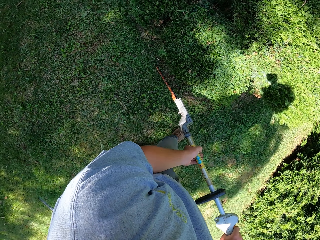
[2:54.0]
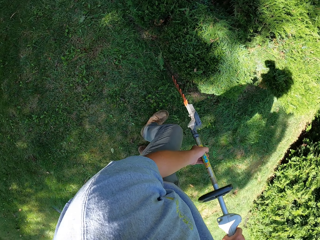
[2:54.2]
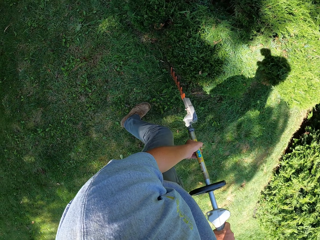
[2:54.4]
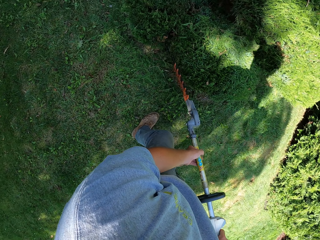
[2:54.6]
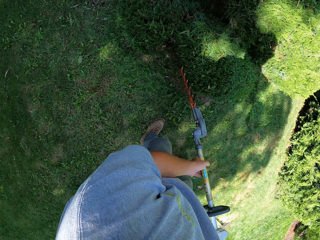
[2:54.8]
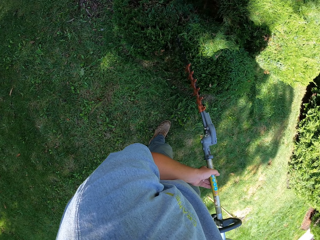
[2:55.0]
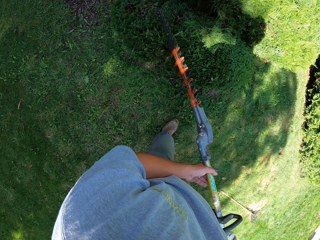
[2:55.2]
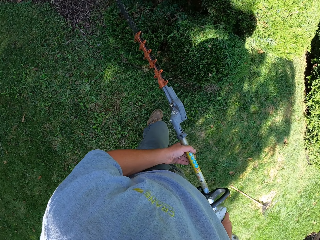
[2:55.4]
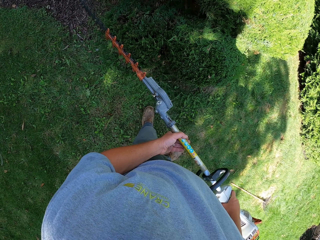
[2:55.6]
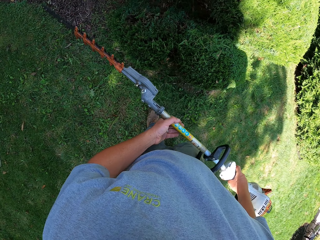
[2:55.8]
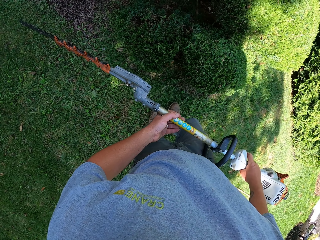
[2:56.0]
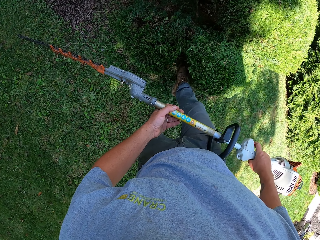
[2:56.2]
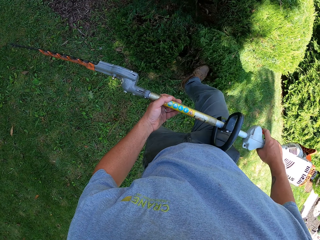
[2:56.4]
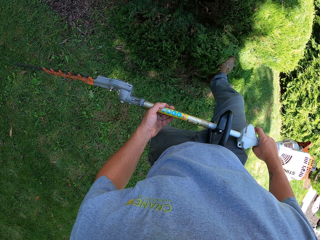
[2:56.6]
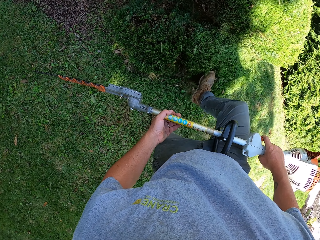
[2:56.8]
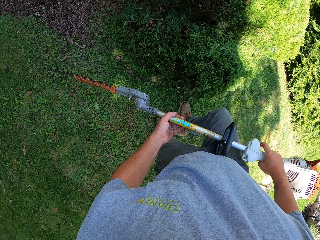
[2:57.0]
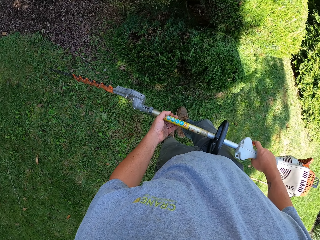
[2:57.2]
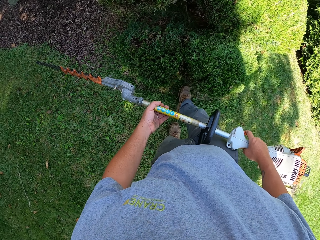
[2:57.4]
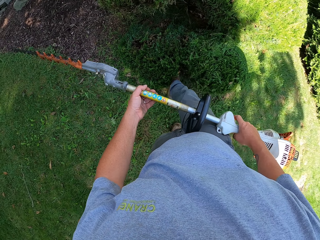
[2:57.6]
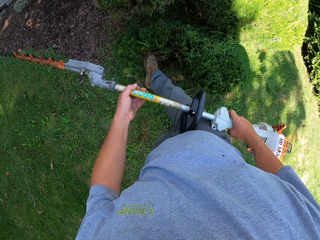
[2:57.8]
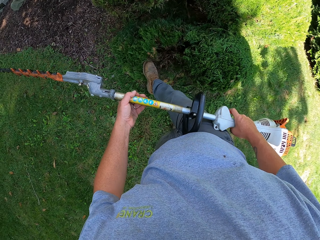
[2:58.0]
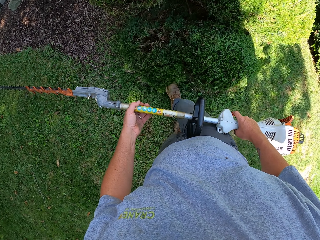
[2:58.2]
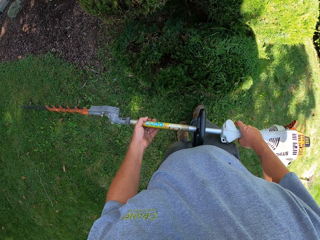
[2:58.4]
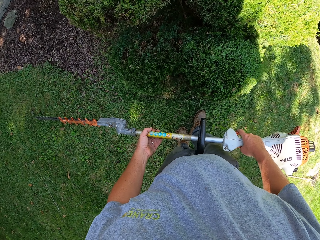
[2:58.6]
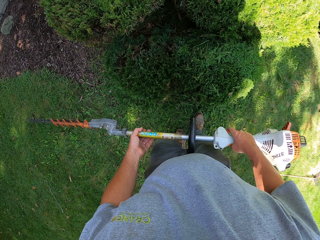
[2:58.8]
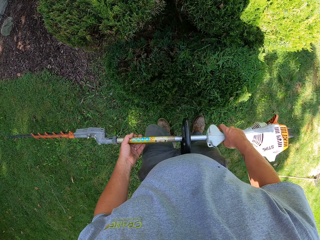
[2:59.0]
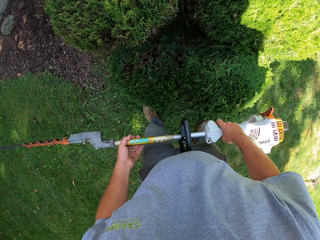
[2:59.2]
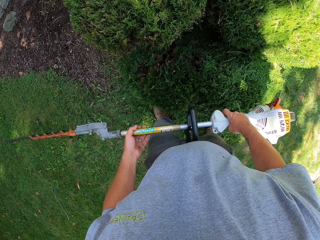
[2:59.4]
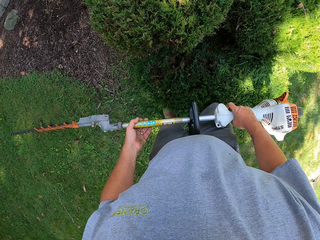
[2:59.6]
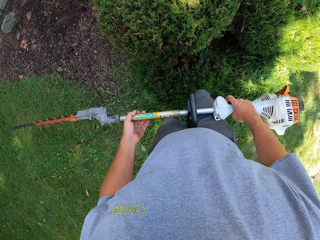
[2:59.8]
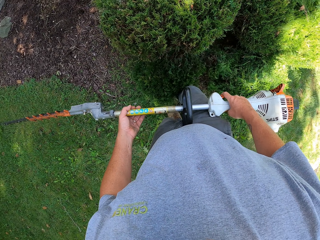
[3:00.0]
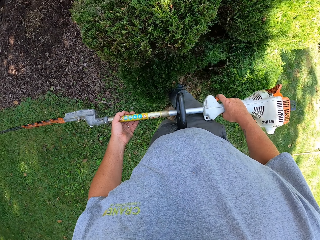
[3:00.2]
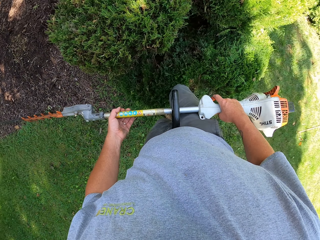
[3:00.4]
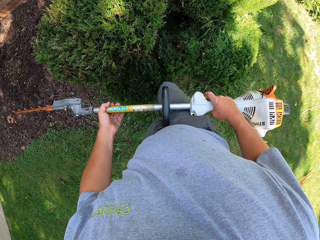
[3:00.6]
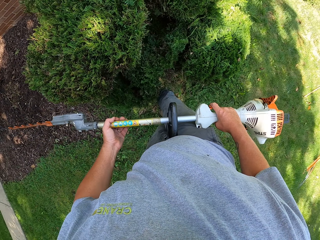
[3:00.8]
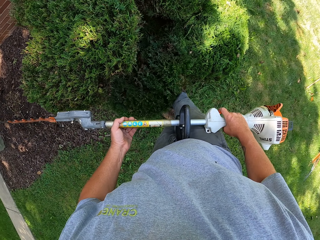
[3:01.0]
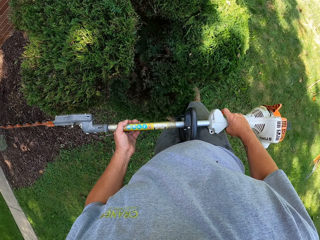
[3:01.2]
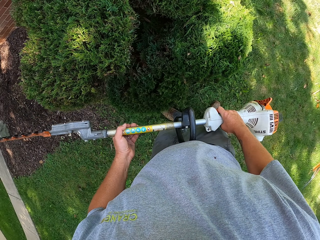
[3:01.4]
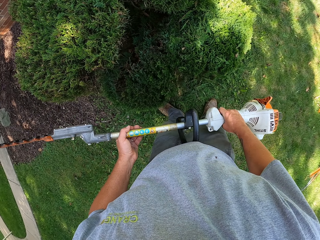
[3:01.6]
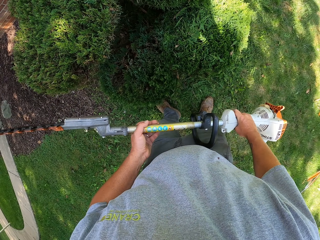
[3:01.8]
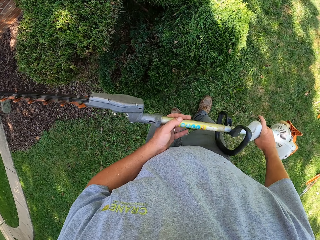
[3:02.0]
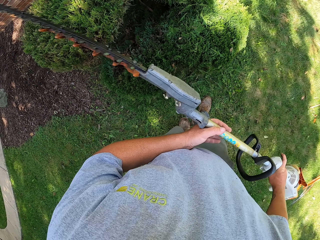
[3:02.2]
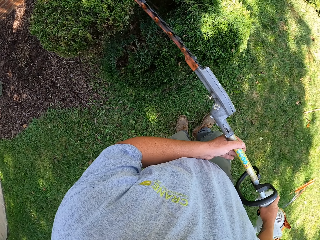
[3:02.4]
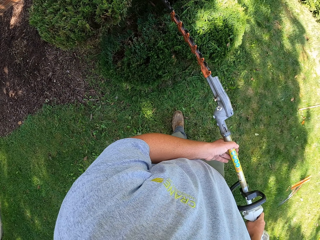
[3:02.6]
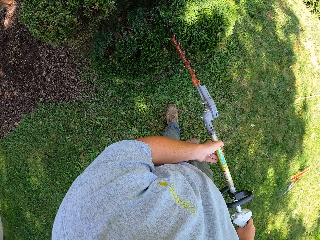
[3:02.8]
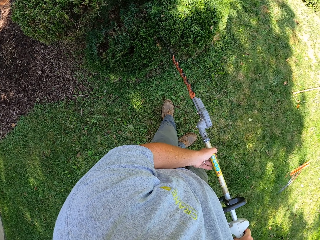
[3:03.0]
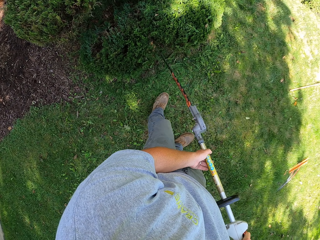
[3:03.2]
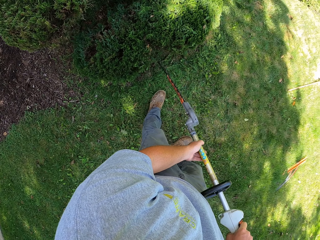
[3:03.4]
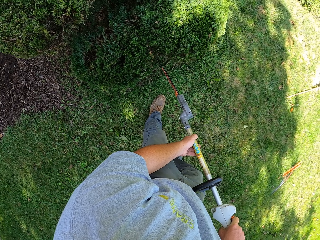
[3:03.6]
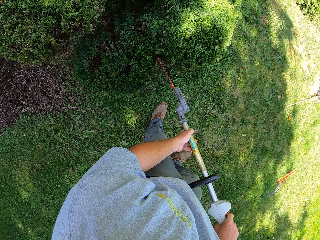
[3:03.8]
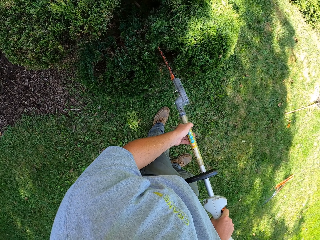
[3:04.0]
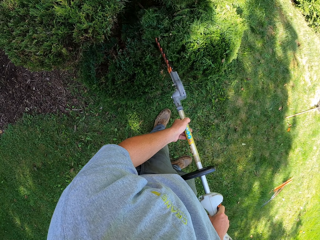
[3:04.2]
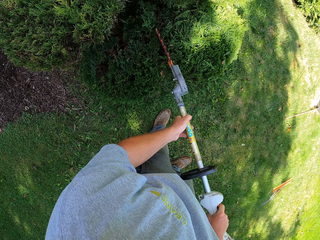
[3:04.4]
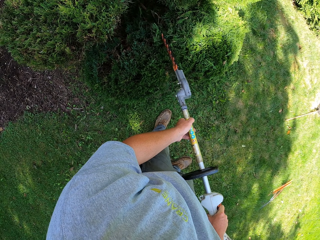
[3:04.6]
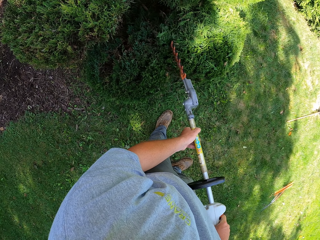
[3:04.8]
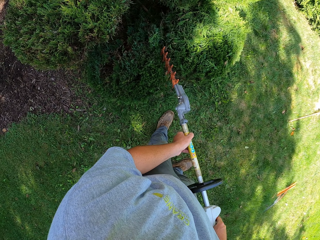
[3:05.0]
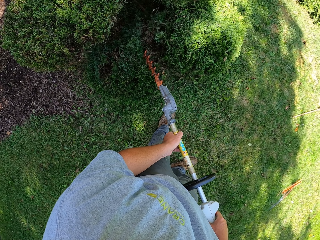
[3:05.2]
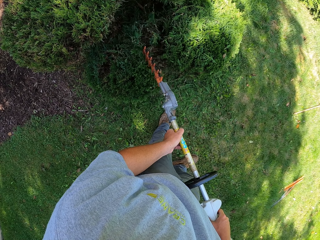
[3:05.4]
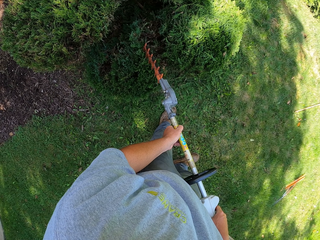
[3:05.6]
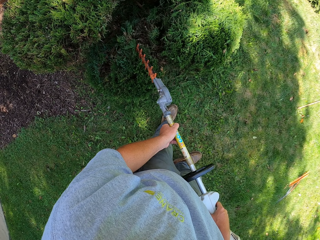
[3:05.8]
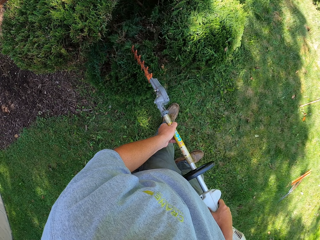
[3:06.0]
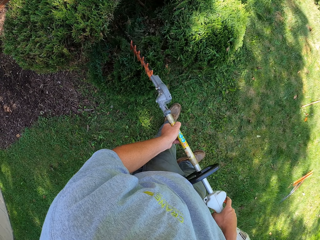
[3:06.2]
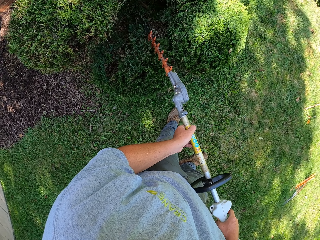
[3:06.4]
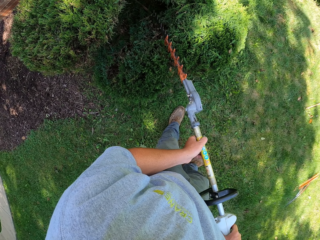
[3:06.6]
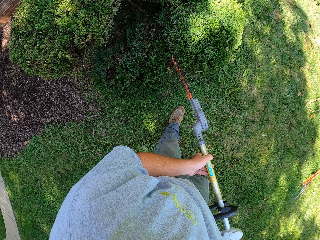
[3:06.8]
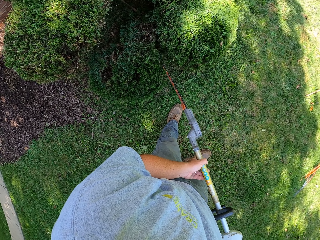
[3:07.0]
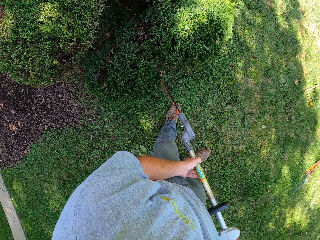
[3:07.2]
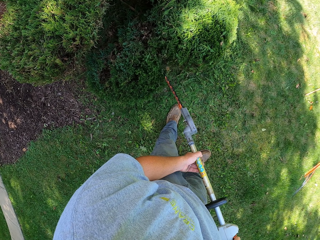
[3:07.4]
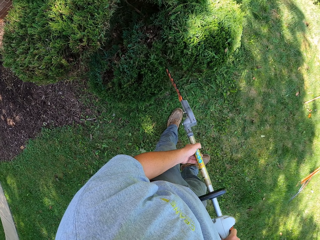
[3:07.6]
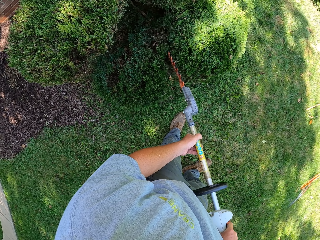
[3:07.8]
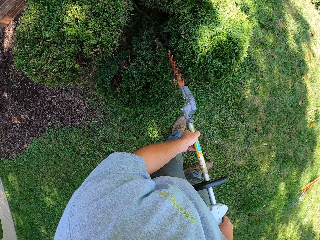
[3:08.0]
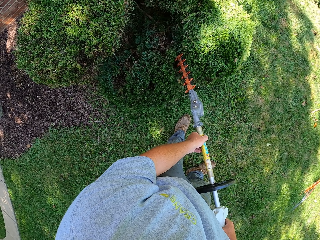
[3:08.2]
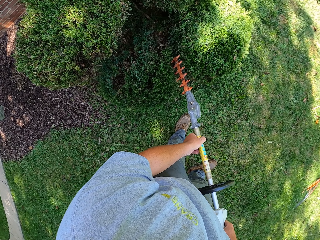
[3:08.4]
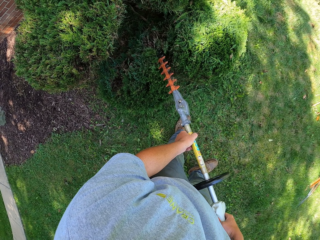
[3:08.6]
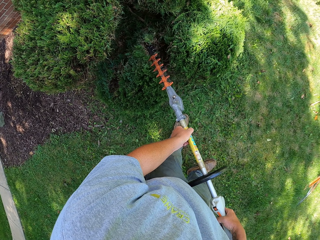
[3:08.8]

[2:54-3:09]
The camera wearer kicks leaves with the right foot. They pluck leaves with the plucking machine.

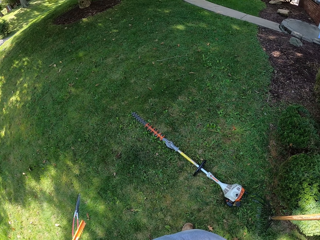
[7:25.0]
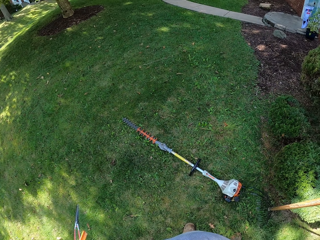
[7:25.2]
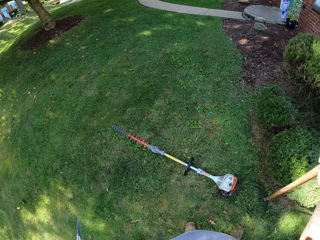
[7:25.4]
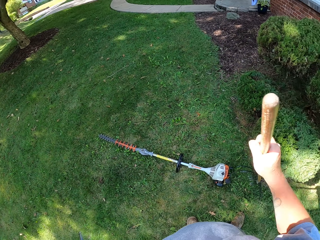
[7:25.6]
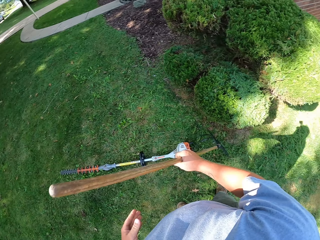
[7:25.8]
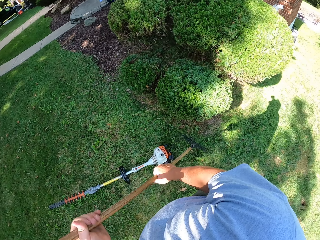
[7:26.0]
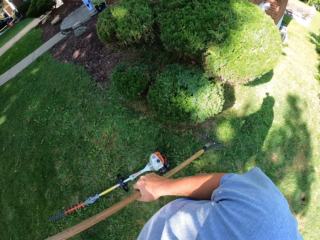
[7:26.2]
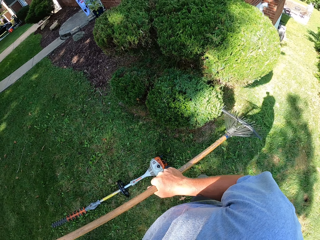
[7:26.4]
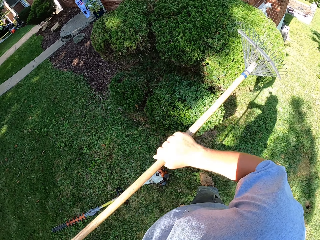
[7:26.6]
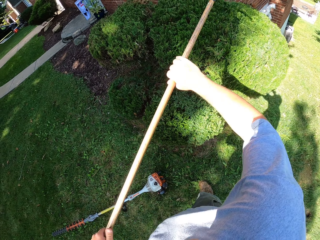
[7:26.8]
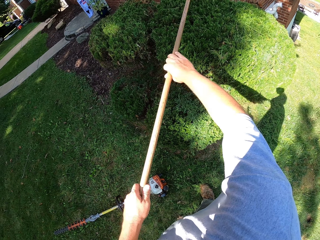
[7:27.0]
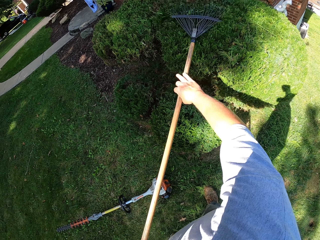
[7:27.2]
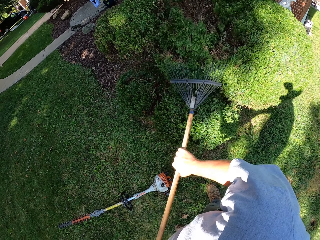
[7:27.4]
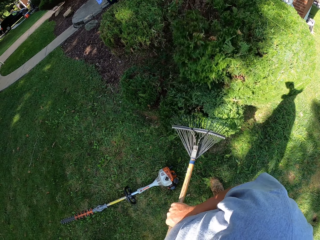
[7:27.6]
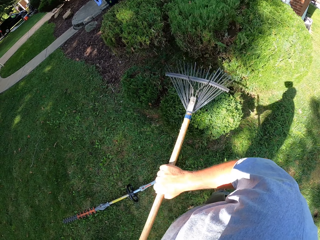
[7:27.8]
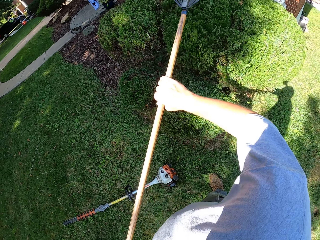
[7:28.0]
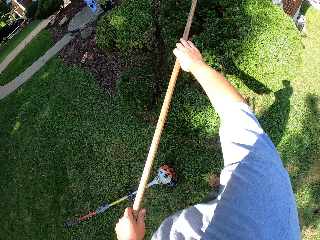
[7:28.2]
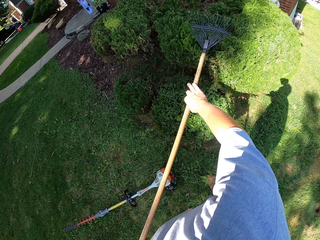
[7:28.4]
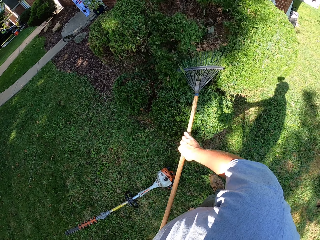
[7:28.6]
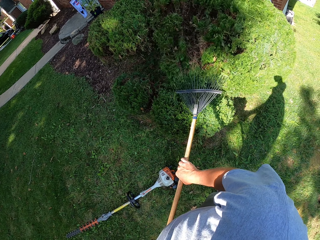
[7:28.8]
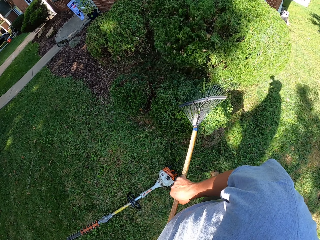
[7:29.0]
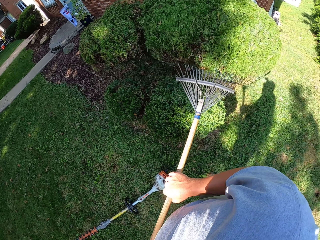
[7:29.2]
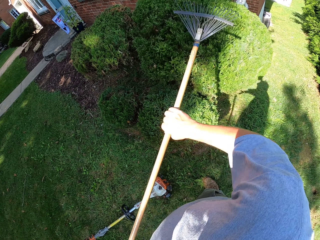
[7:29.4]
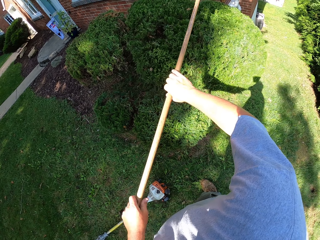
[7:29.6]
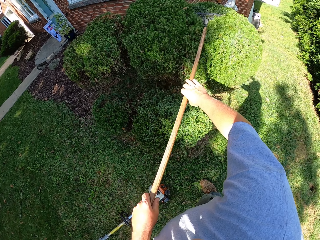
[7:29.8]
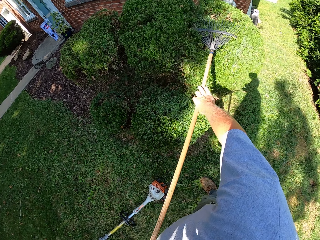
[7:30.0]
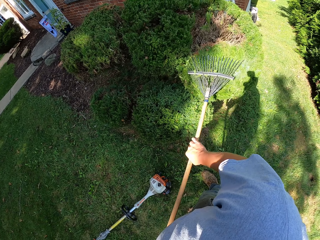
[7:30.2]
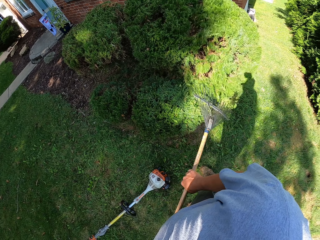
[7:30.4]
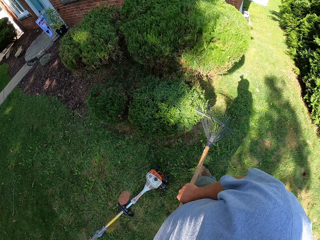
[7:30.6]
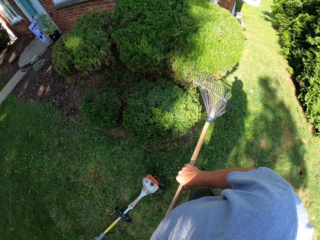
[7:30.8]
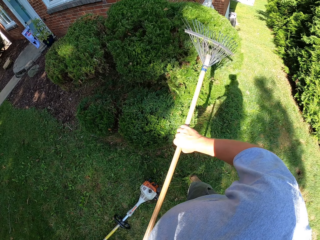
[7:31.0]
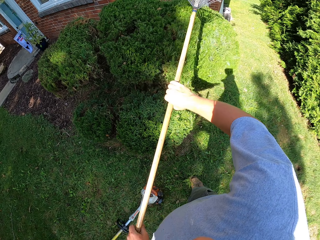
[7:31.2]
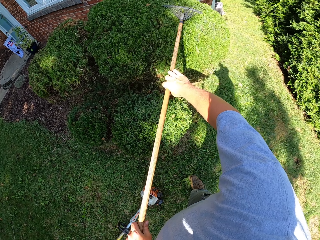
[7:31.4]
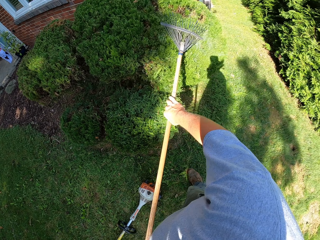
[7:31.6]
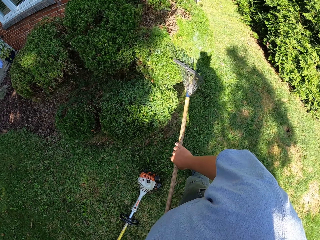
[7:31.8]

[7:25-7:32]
The camera wearer pockets their phone. They pull the trimmed plants using a rake. They sweep leaves with a broom.
